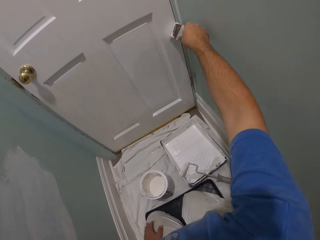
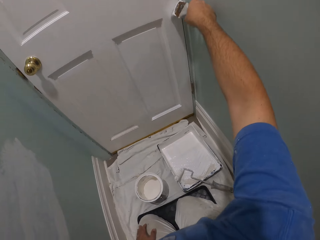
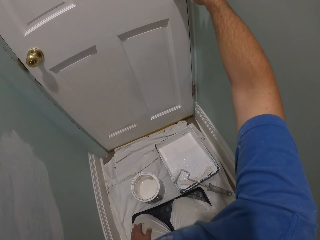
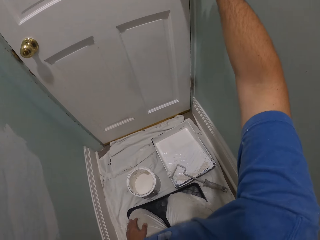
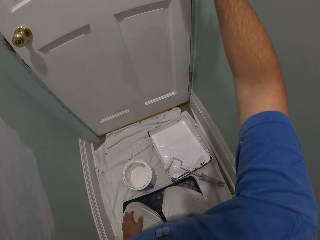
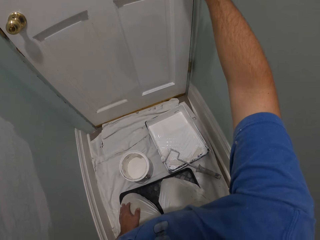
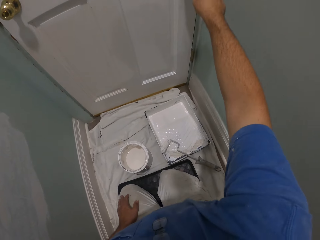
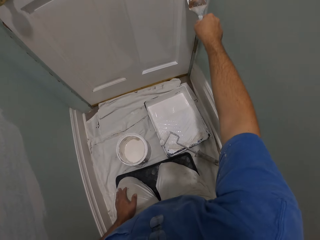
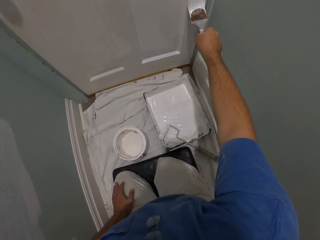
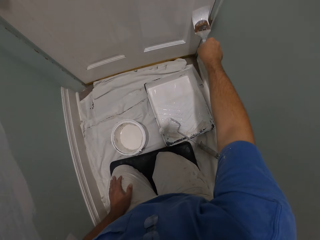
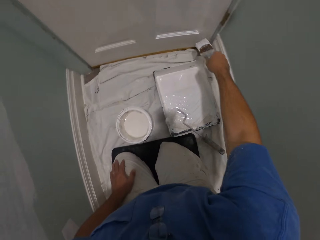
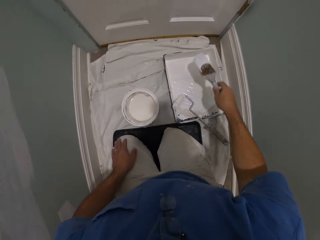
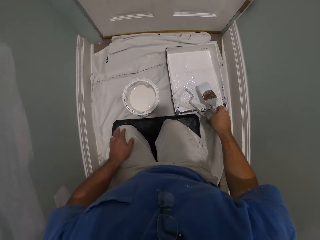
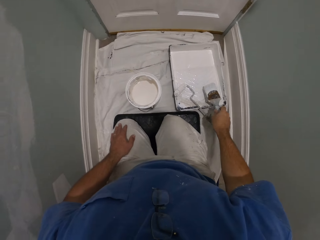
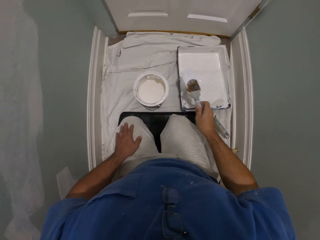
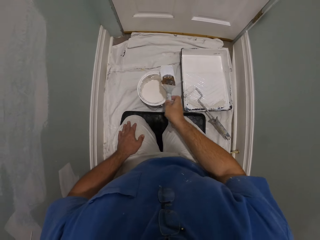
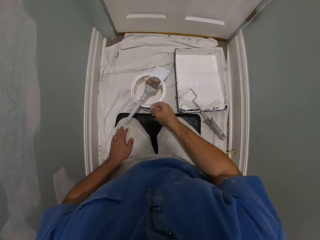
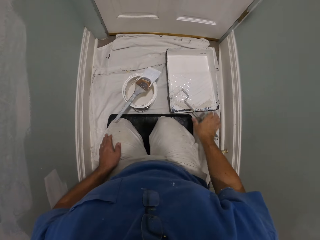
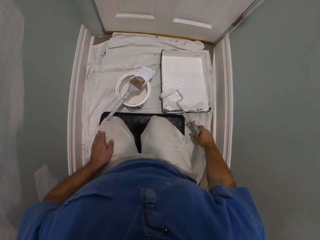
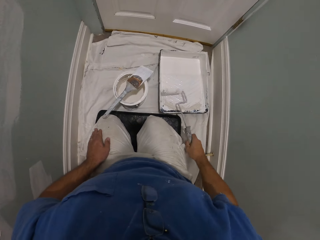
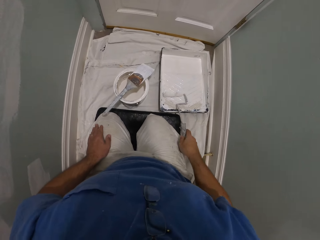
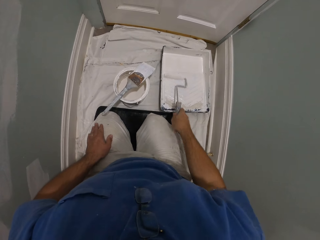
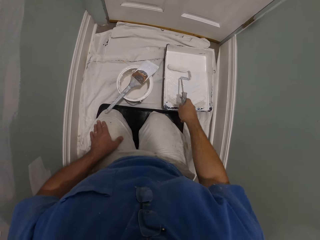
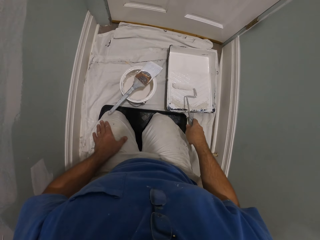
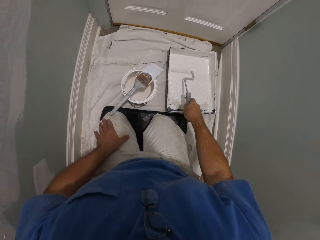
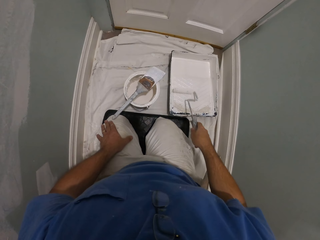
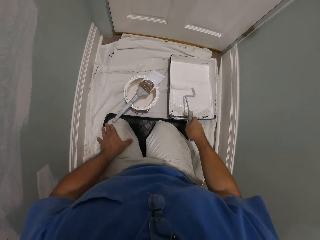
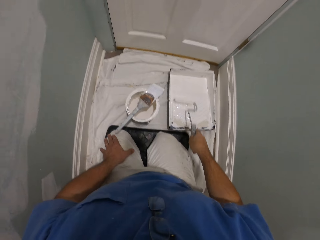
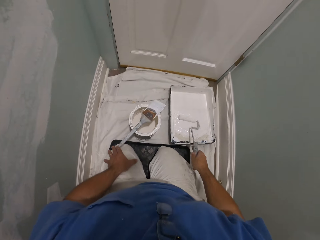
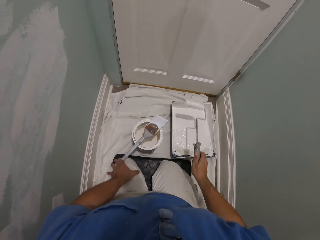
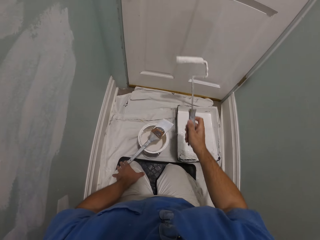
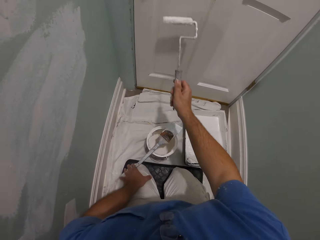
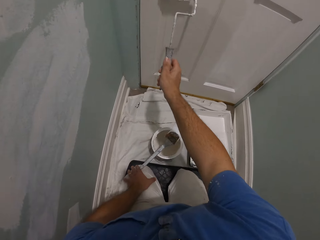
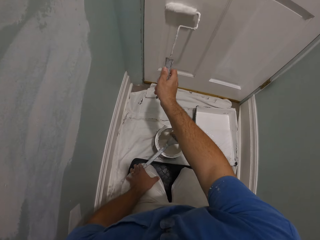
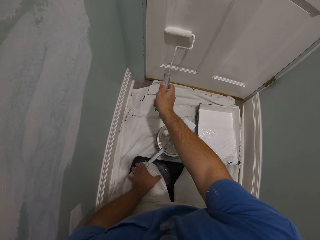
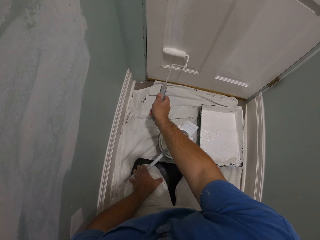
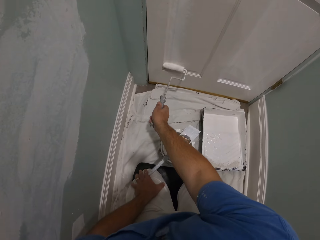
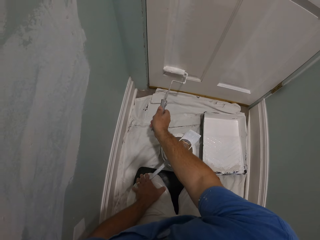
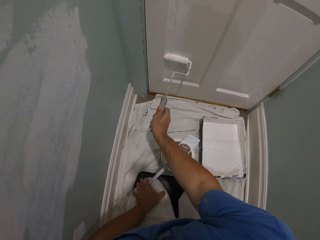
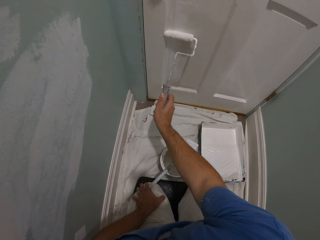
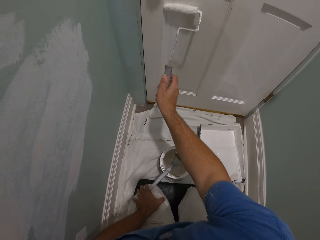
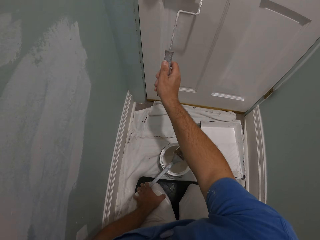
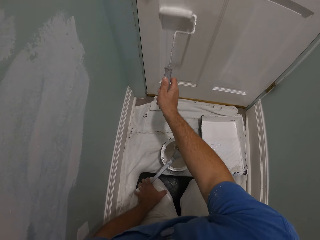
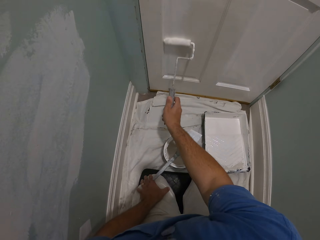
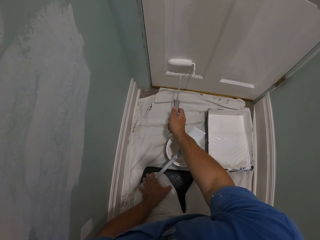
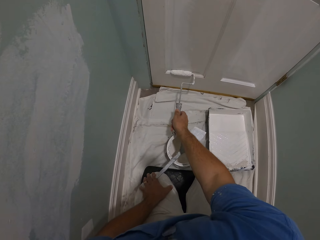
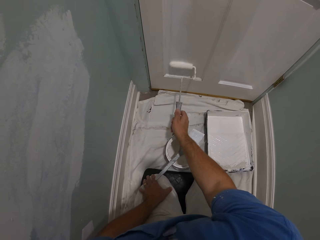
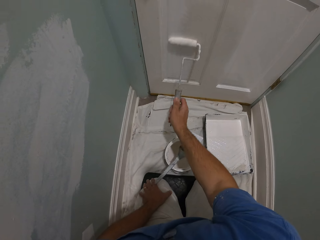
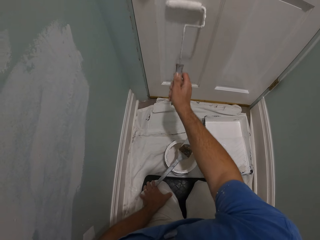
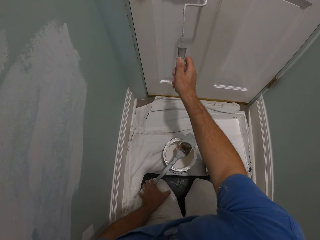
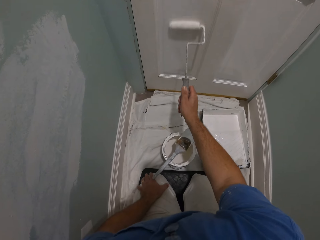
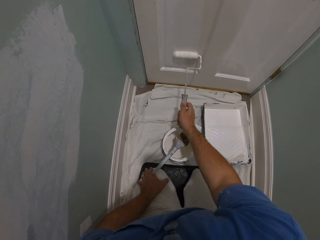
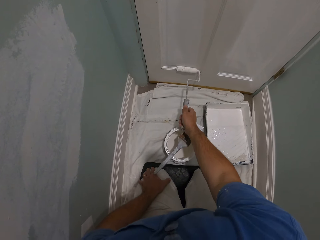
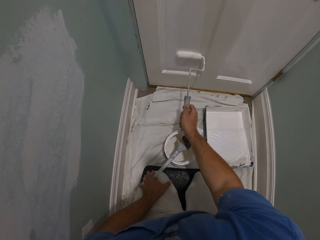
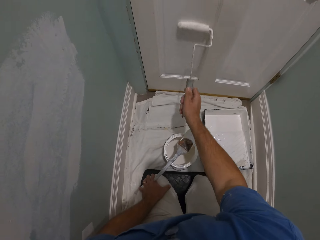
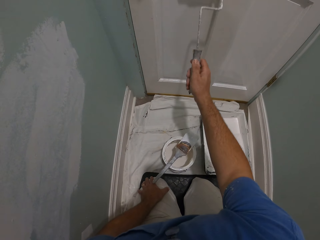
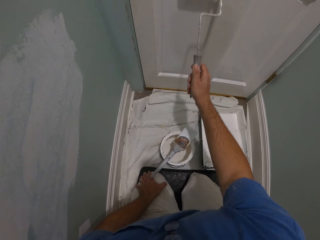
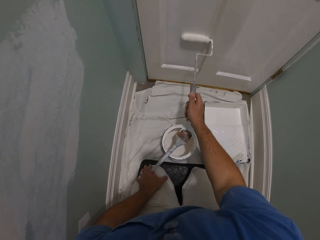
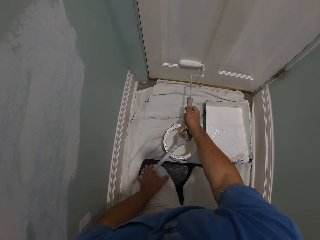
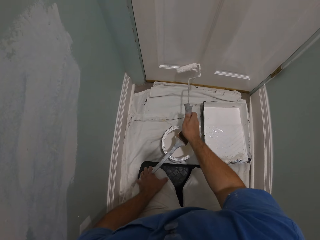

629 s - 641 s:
The camera wearer touches the side of the container with the brush. They place the brush on the brim of the paint can, pick up a paint roller from the paint container, wipe the brush over the inner side of the paint container, and dip the paint roller in the paint container. They paint the door with the paint roller.

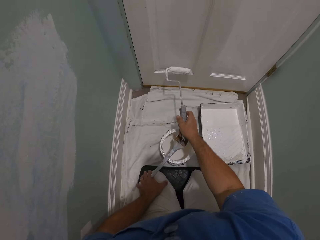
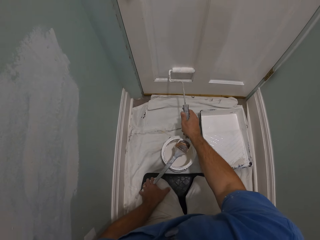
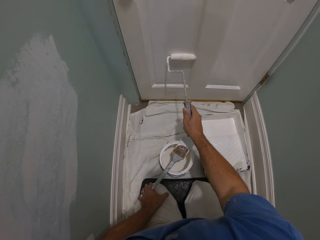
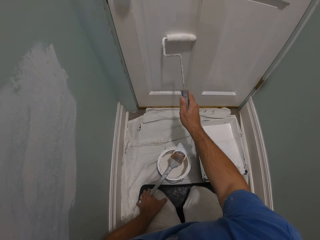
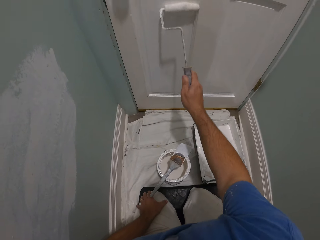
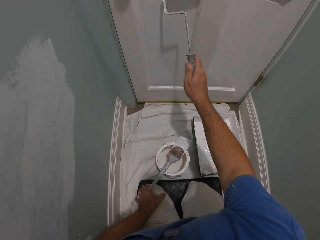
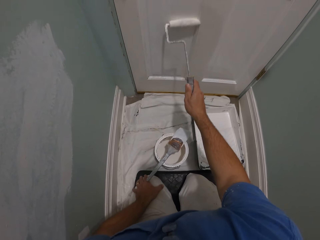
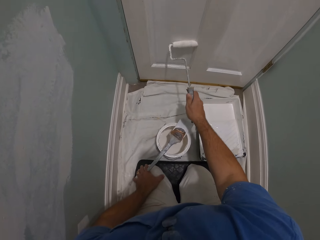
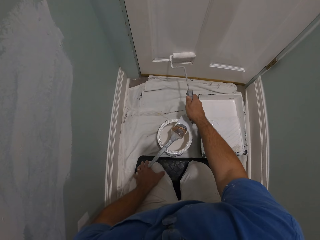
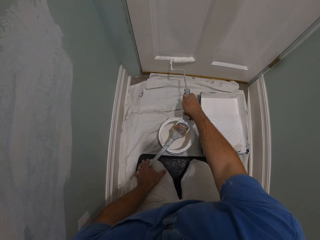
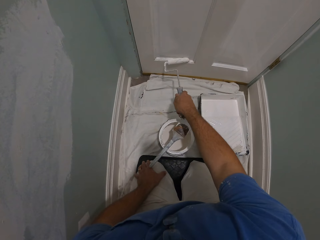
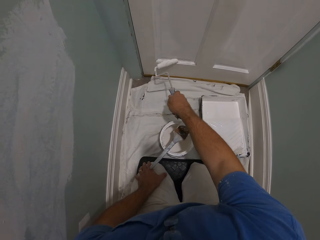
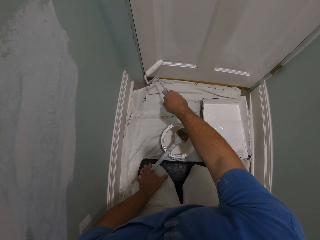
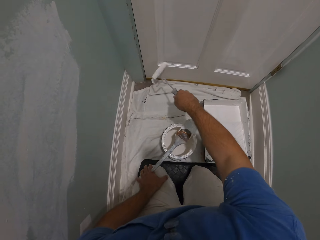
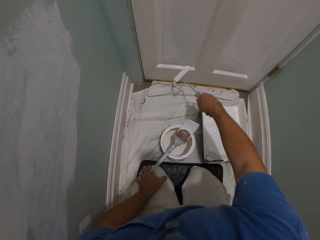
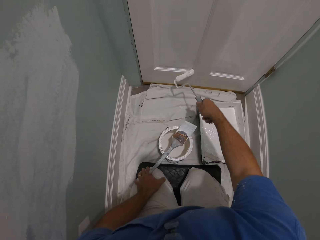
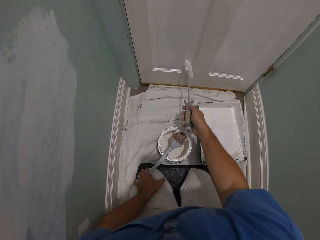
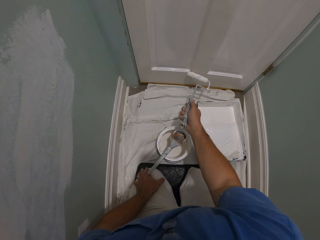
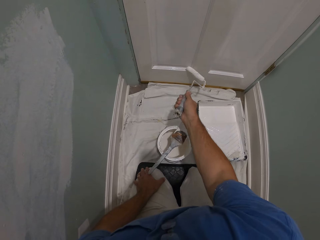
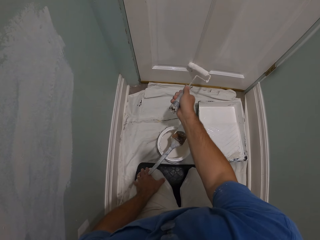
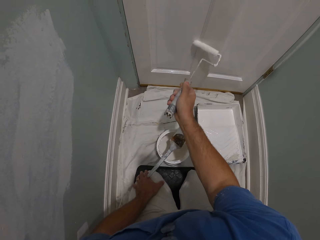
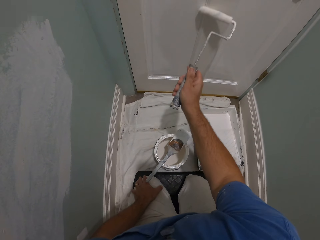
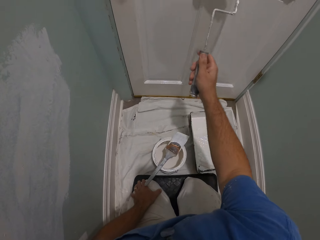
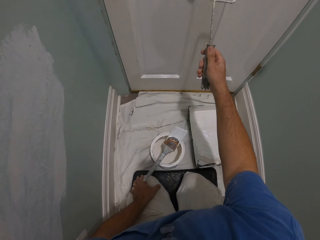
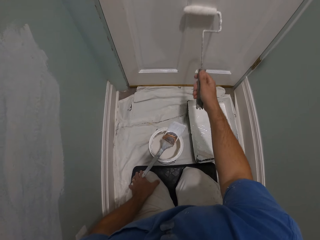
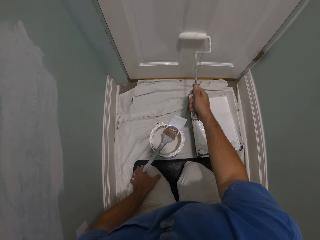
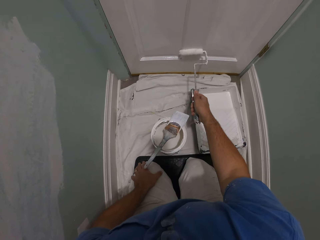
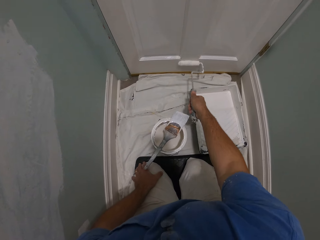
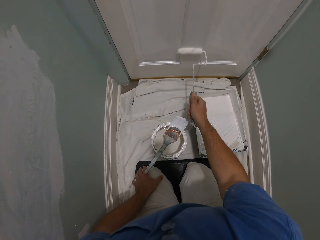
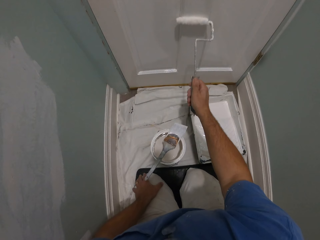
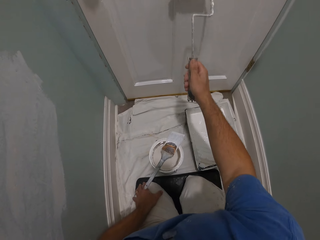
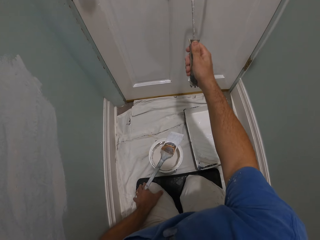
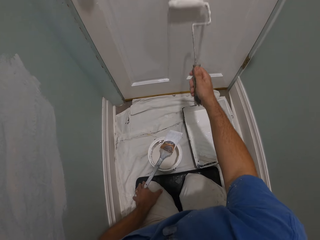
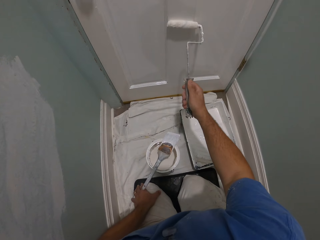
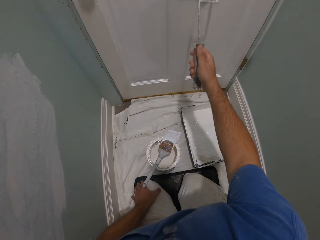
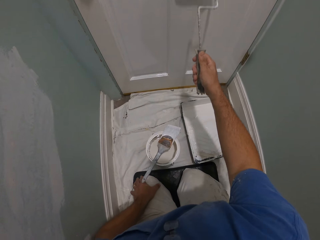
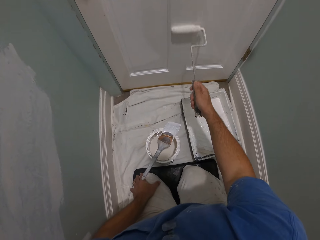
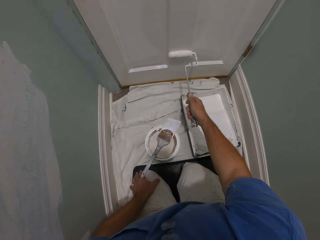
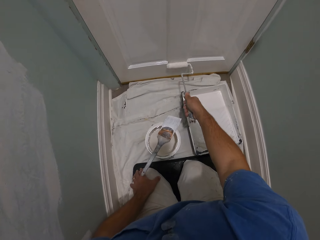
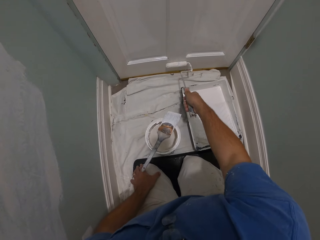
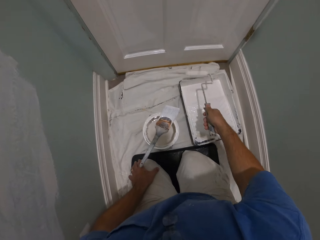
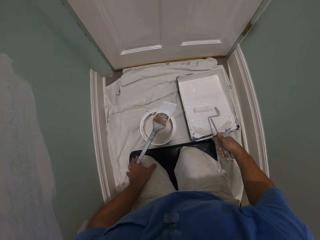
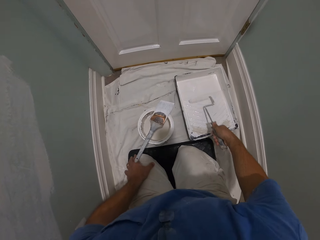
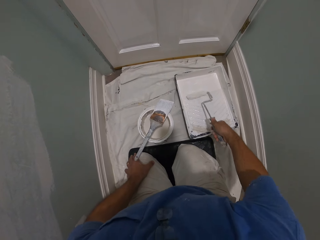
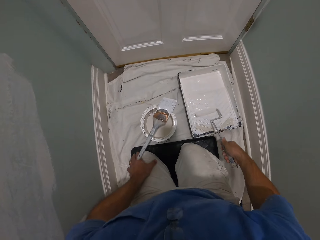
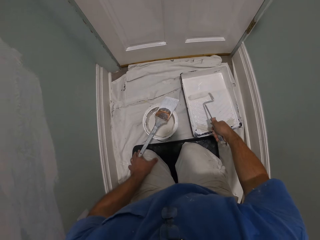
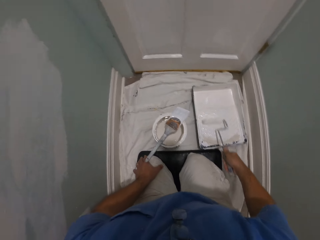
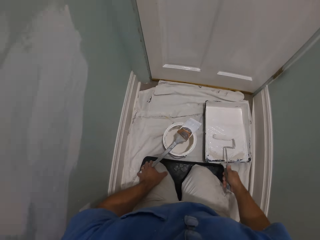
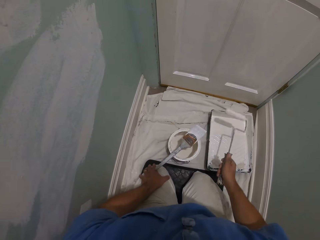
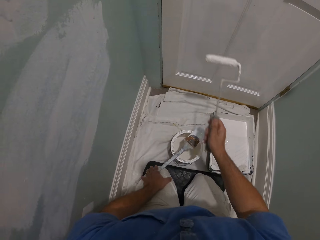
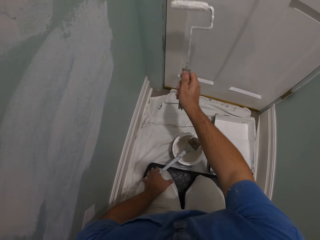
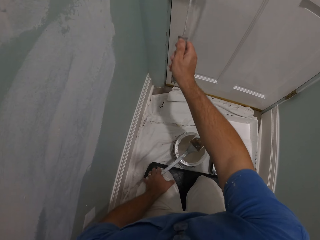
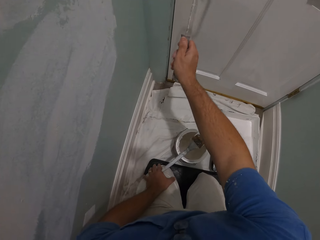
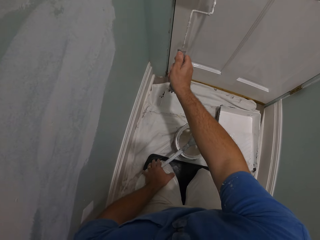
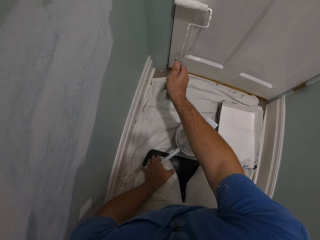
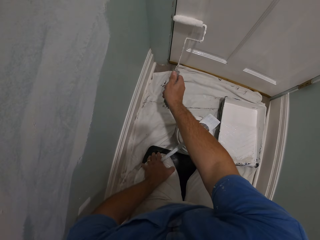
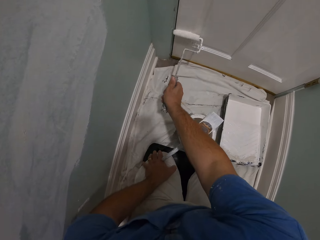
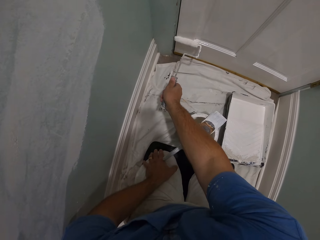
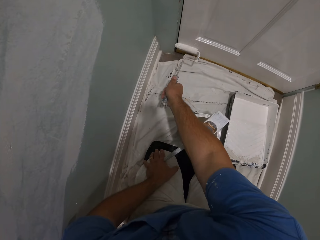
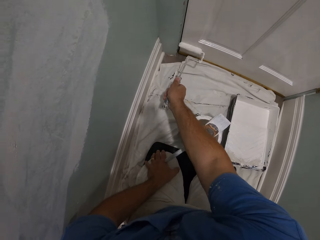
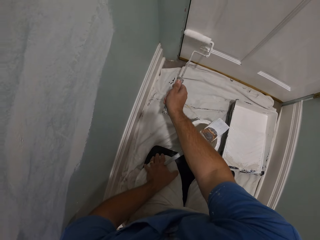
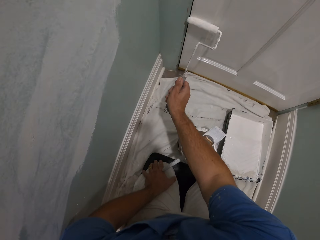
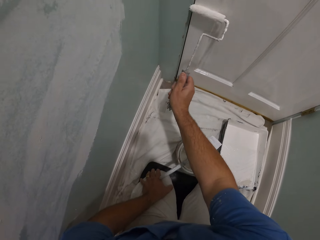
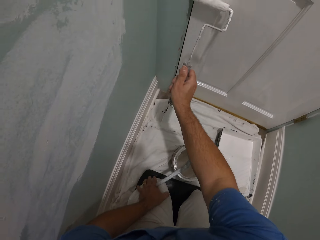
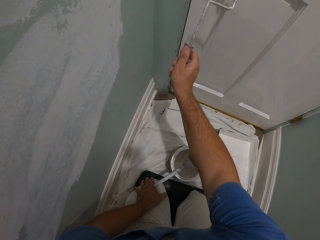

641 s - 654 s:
The camera wearer dips the paint roller in the paint container. They wipe the brush over the inner side of the paint container. They paint the door with the paint roller.
